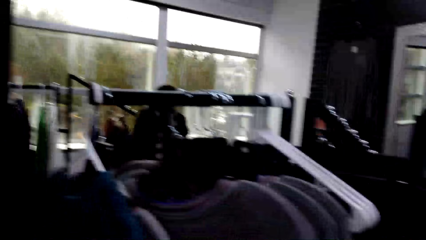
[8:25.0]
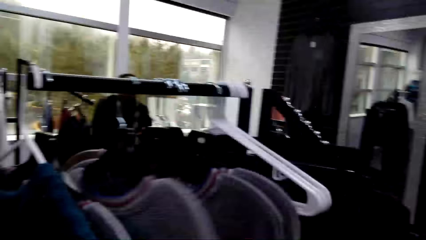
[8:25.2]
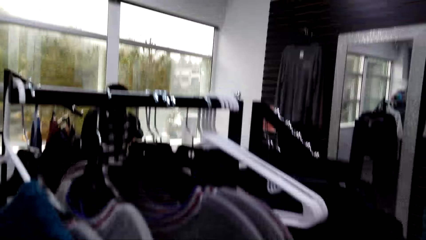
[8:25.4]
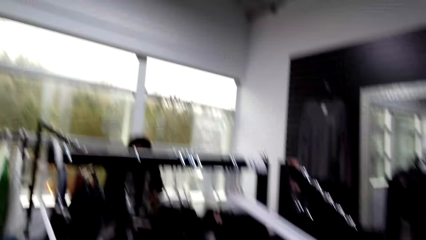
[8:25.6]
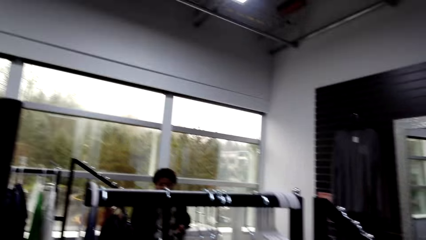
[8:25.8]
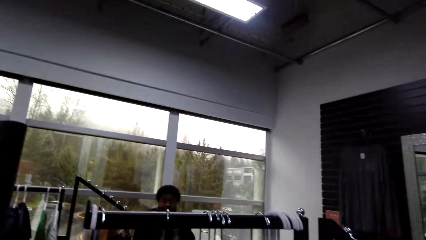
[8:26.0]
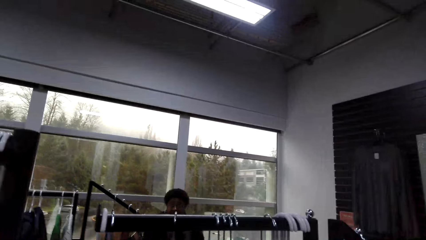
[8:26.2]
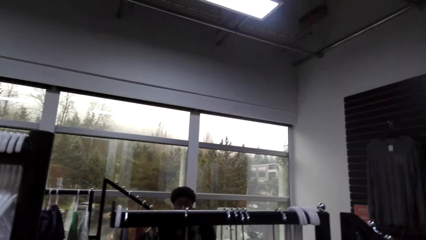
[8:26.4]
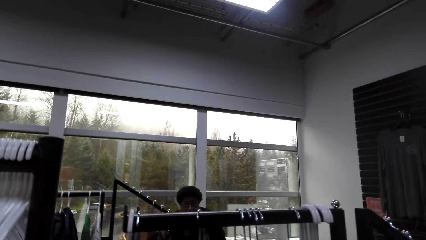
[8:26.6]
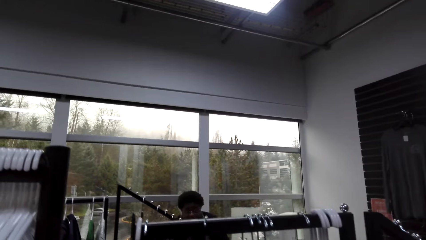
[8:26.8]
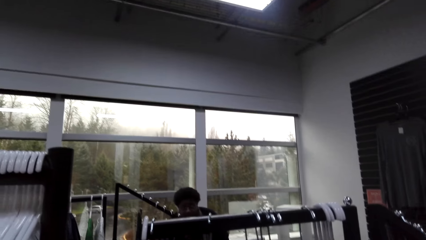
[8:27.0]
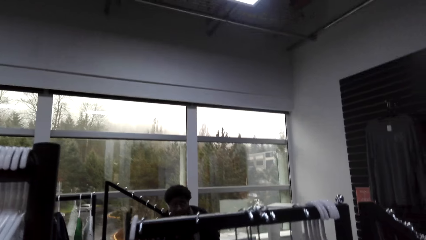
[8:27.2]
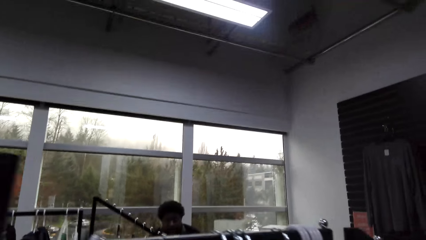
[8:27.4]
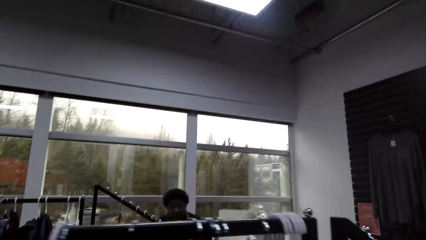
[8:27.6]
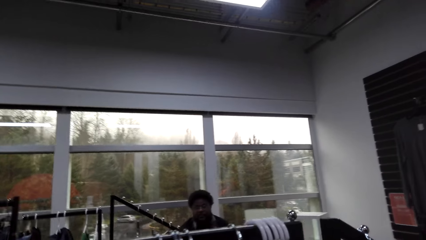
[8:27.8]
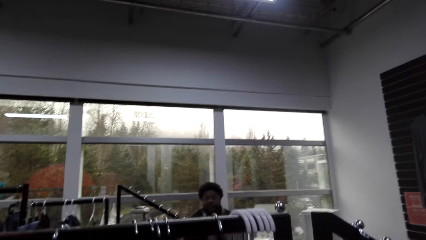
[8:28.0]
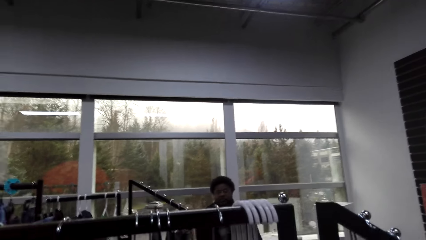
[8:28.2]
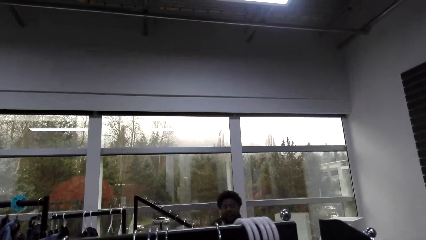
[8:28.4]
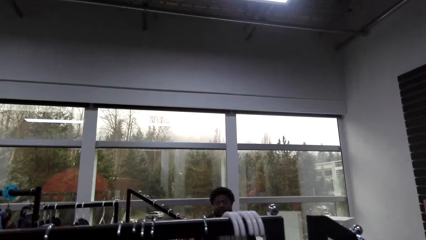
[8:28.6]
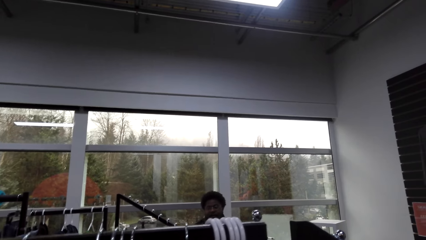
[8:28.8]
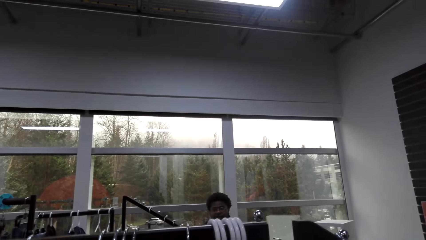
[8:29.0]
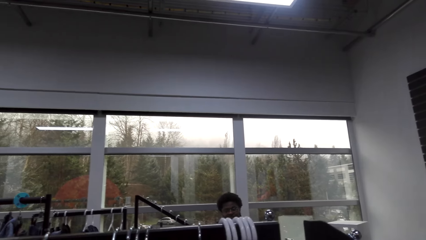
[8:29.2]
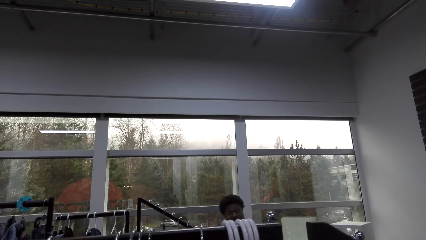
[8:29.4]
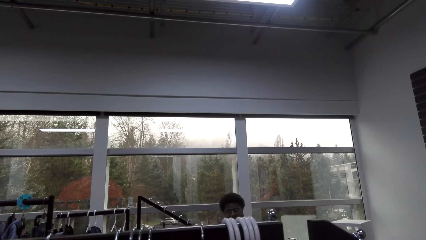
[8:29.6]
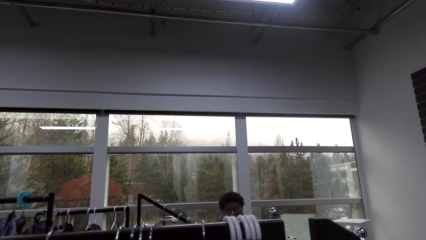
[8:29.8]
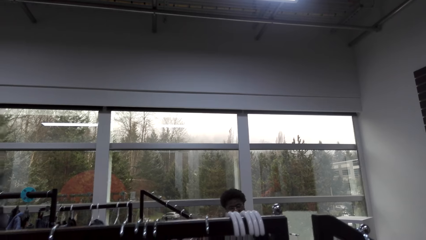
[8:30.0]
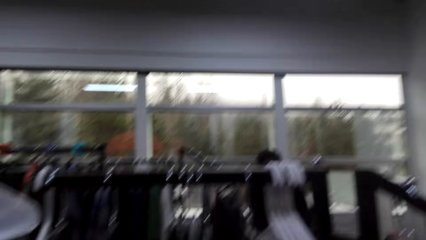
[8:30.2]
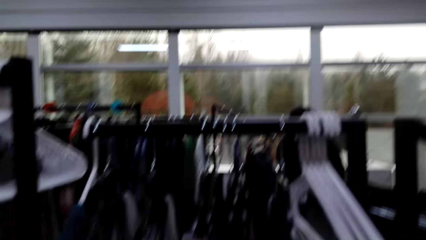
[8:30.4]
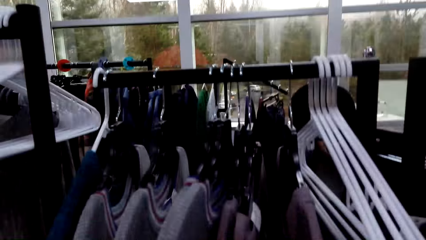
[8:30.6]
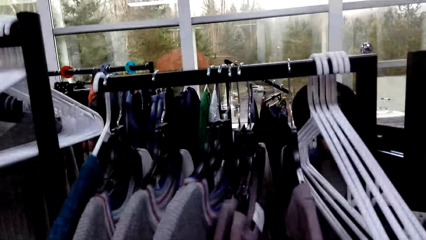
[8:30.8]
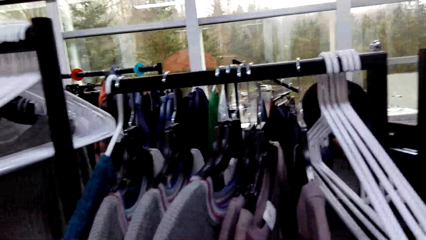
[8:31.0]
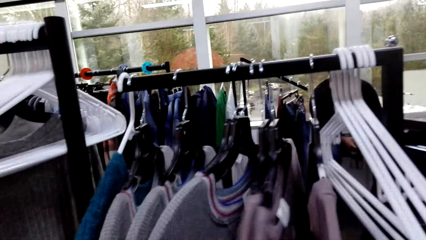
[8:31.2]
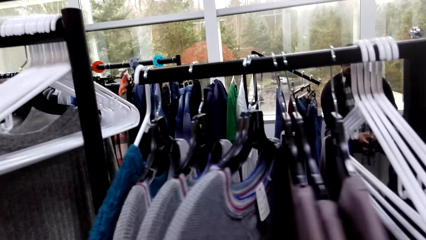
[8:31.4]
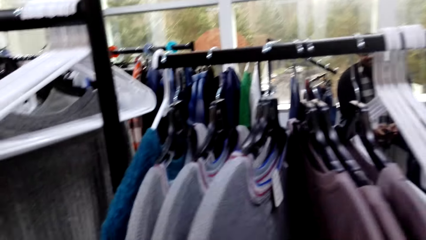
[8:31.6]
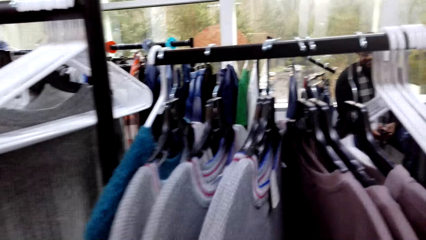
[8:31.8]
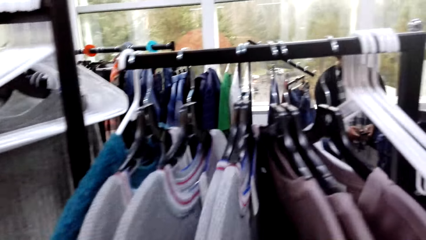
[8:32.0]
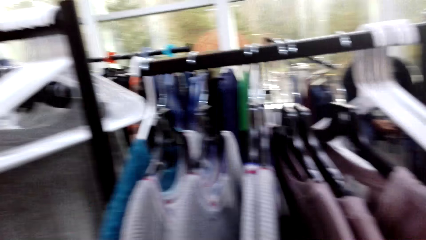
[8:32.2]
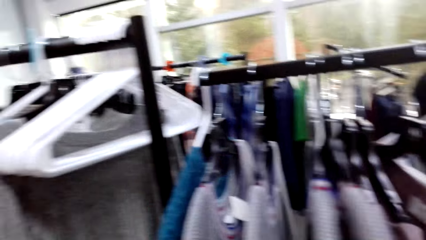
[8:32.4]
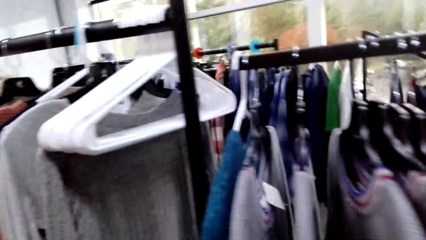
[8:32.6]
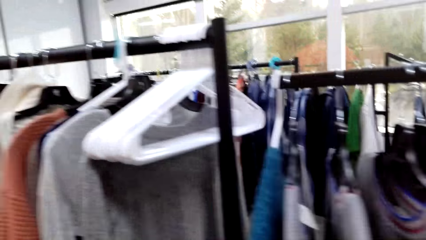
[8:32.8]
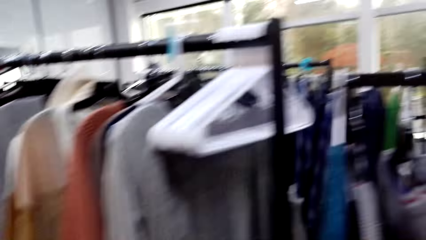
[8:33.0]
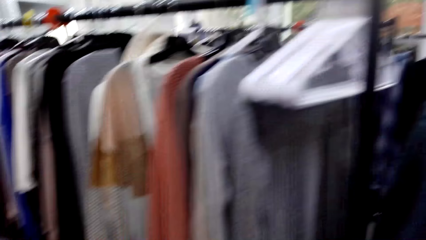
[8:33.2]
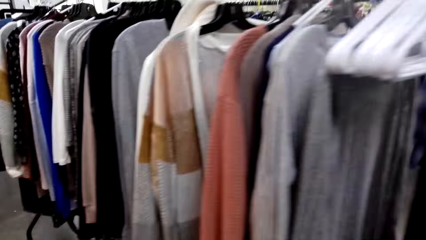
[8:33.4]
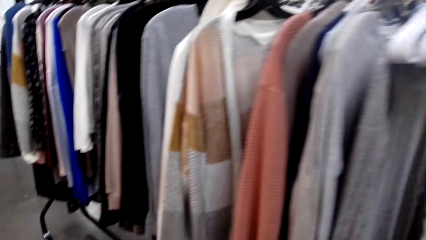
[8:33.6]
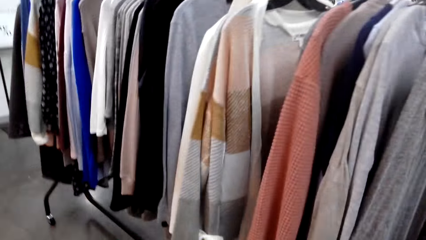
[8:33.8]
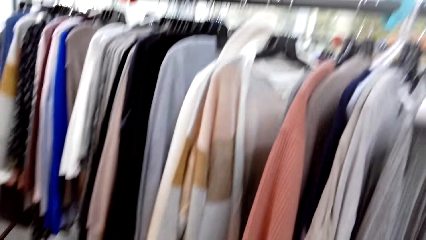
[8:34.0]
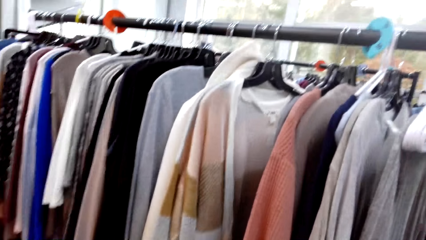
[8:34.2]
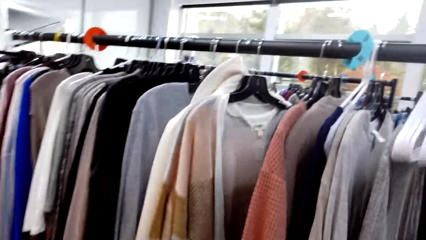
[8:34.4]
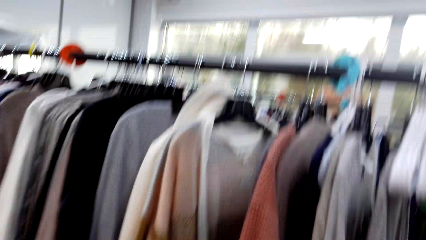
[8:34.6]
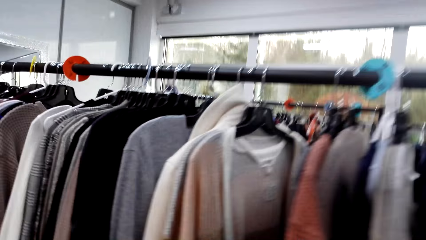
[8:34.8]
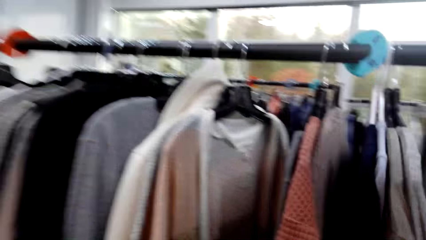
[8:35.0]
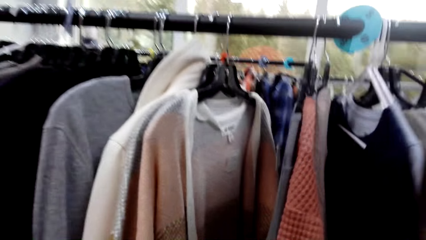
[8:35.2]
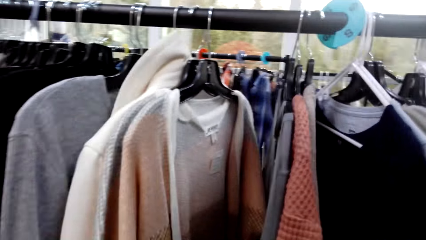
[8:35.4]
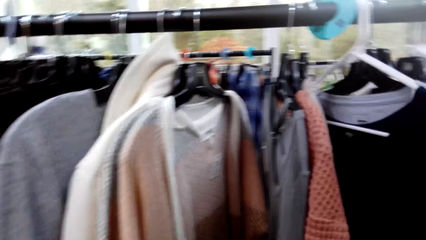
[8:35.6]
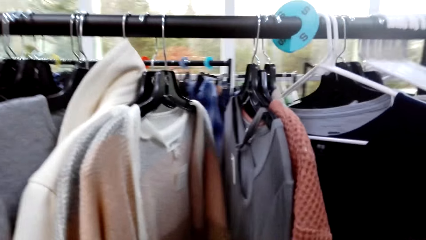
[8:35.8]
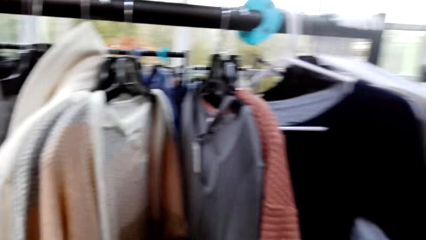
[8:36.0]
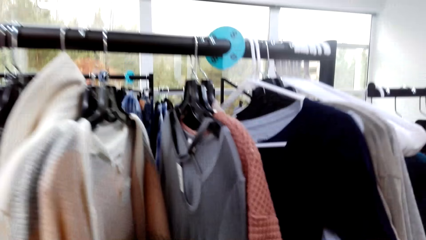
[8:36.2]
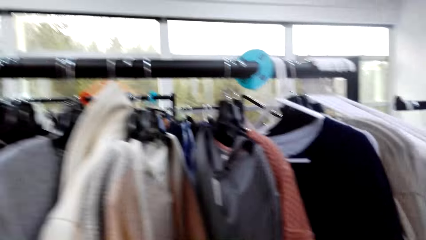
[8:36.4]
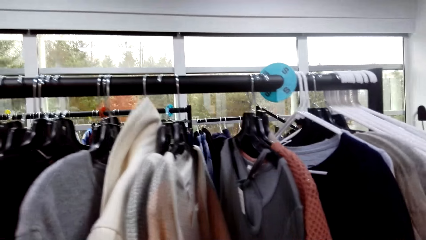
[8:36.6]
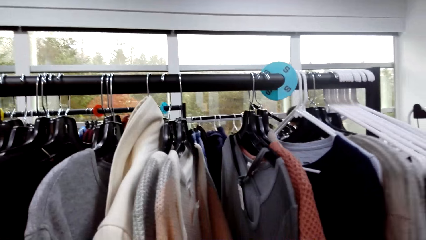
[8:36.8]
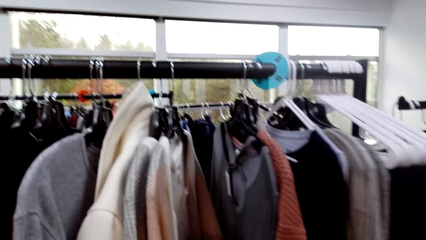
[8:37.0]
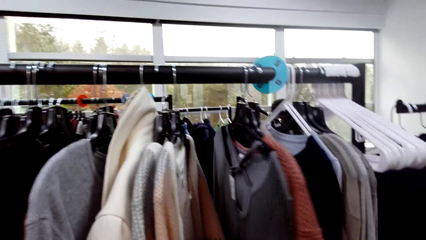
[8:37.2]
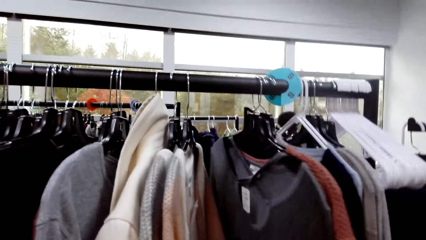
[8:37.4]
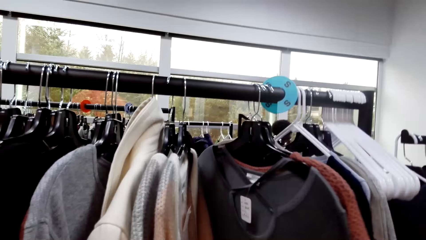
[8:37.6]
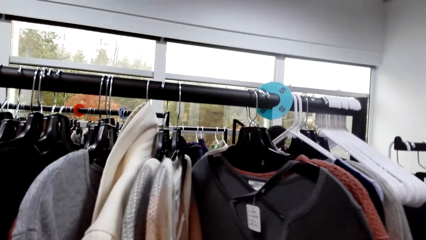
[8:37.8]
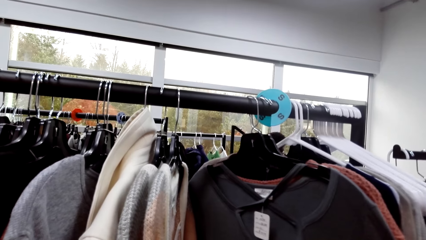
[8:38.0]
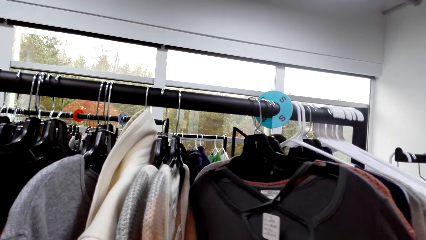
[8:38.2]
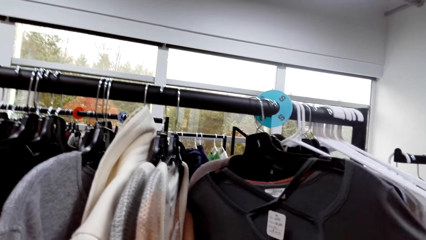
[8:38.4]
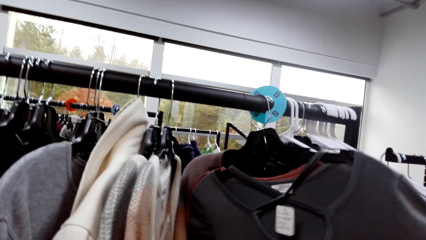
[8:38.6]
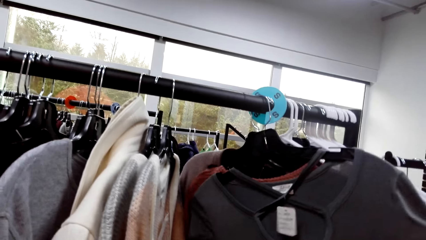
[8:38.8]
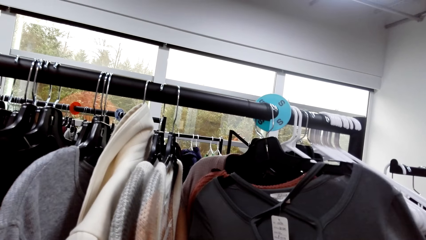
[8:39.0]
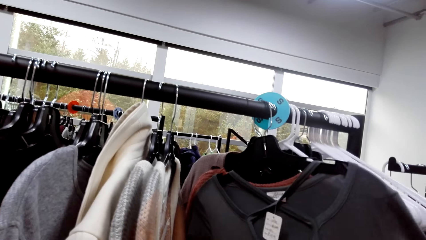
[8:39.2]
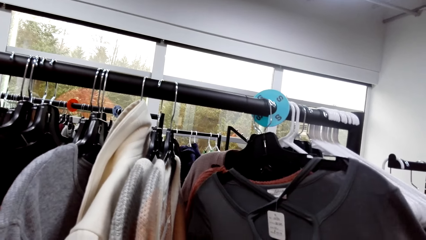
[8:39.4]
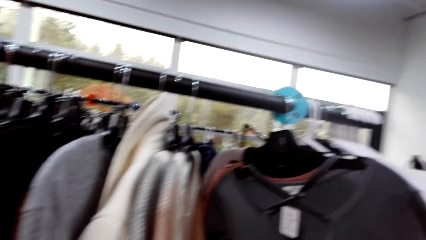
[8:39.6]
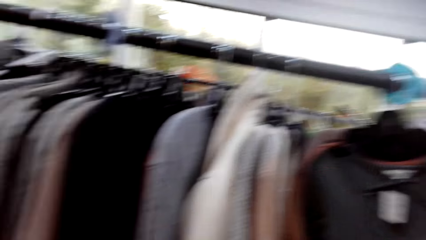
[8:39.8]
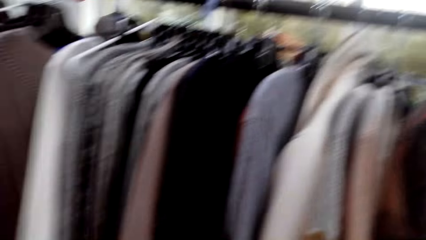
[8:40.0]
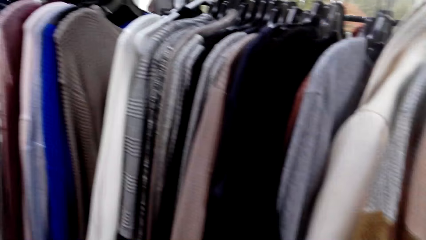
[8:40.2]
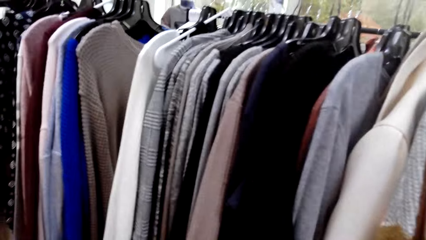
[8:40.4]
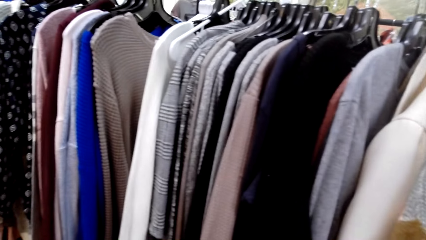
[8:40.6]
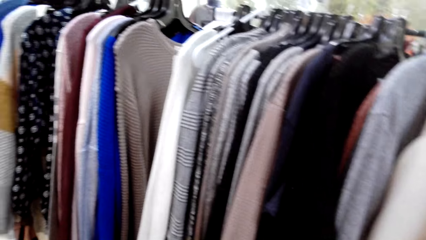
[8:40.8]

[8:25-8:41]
A man converses with the camera wearer. The camera wearer converses with the man. They select clothes in the hanger. They touch the sweaters.
